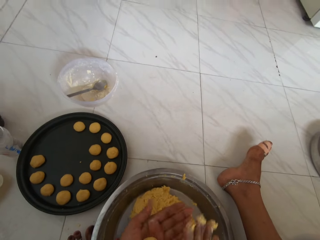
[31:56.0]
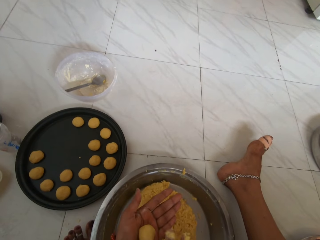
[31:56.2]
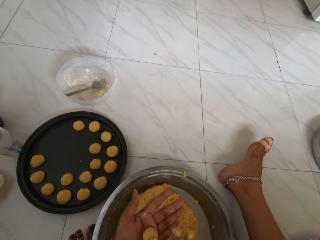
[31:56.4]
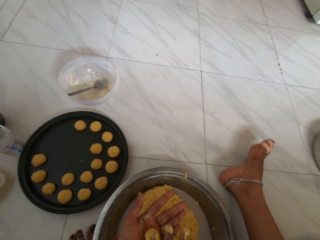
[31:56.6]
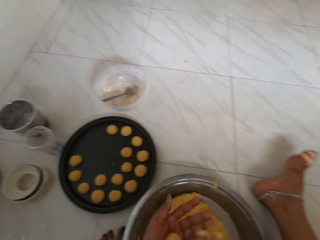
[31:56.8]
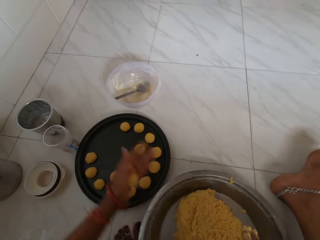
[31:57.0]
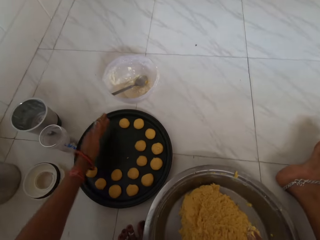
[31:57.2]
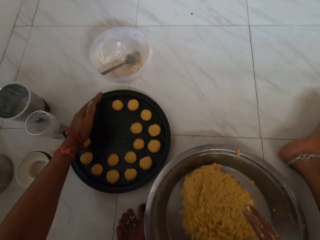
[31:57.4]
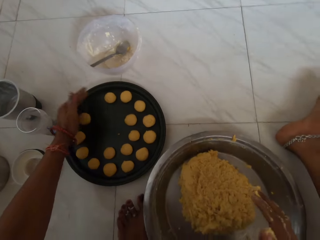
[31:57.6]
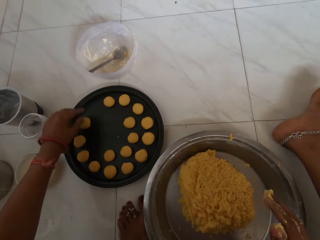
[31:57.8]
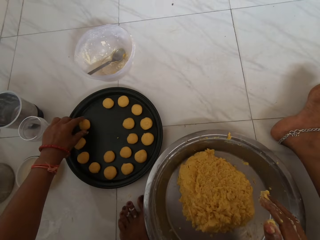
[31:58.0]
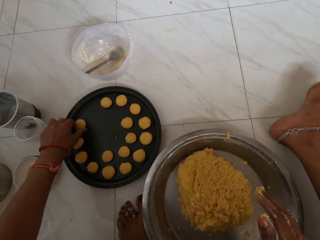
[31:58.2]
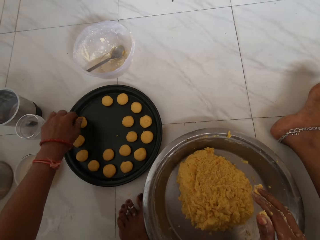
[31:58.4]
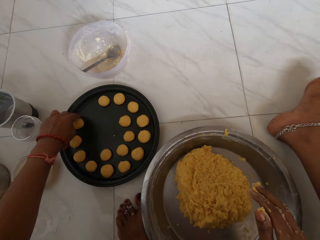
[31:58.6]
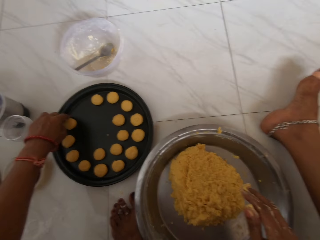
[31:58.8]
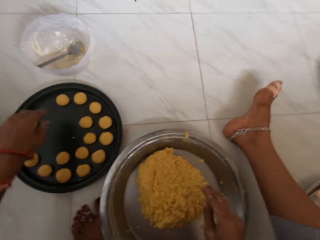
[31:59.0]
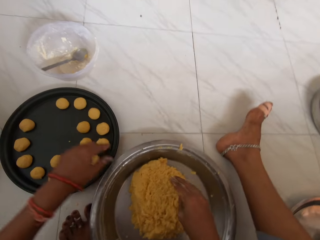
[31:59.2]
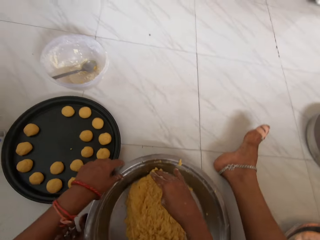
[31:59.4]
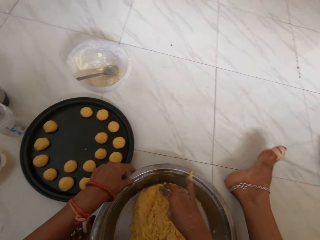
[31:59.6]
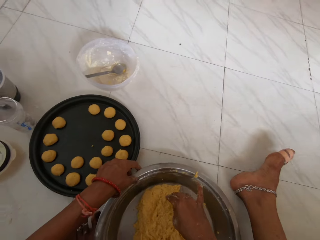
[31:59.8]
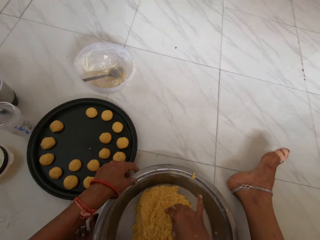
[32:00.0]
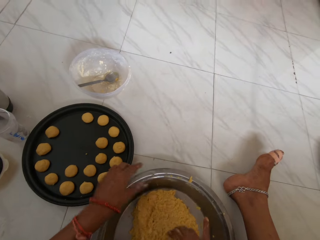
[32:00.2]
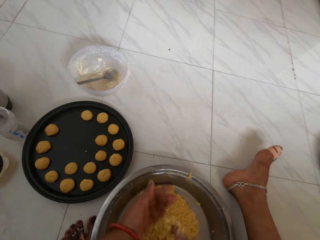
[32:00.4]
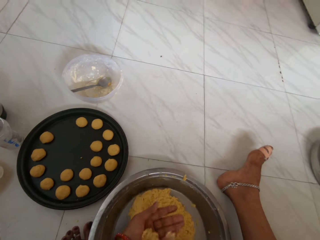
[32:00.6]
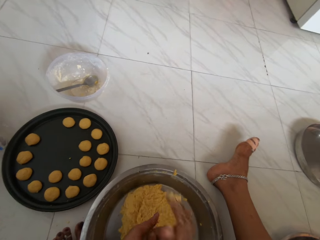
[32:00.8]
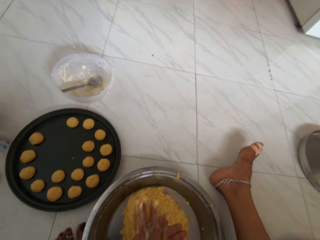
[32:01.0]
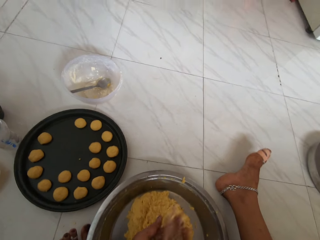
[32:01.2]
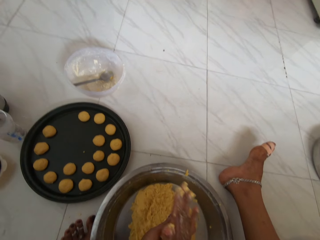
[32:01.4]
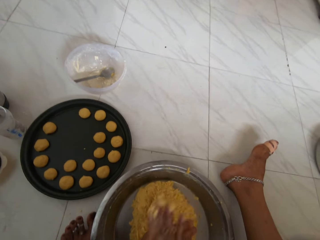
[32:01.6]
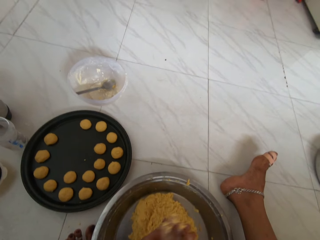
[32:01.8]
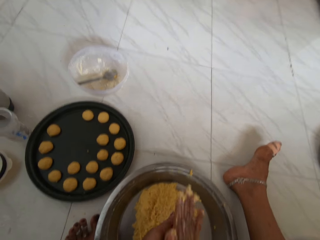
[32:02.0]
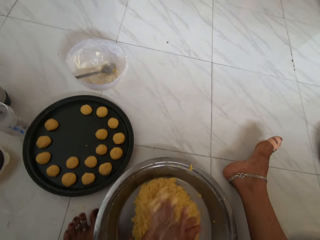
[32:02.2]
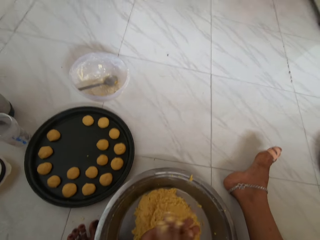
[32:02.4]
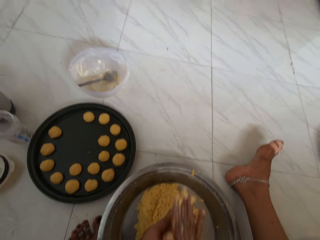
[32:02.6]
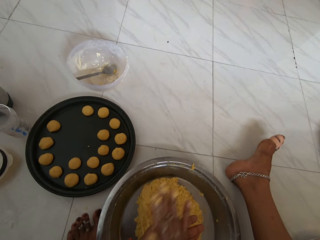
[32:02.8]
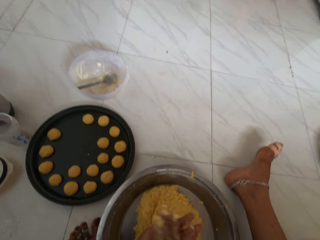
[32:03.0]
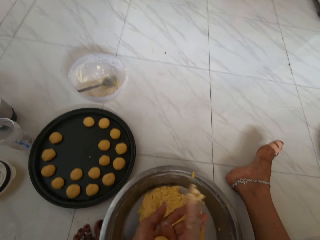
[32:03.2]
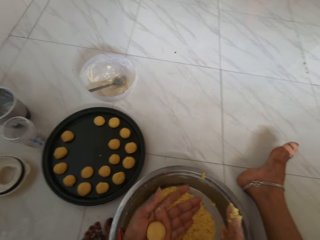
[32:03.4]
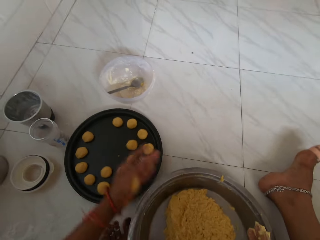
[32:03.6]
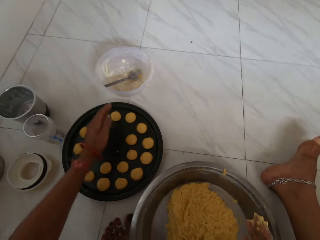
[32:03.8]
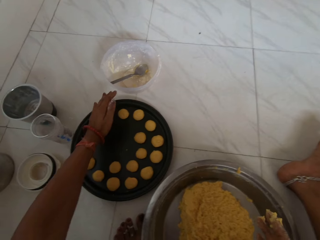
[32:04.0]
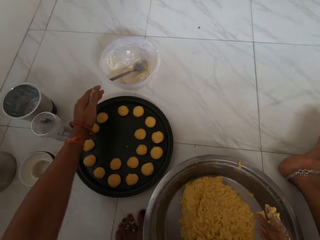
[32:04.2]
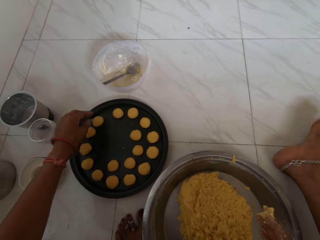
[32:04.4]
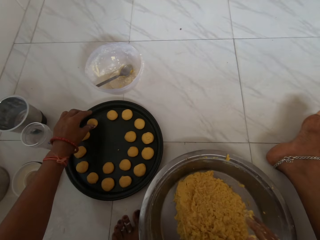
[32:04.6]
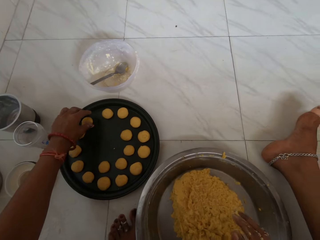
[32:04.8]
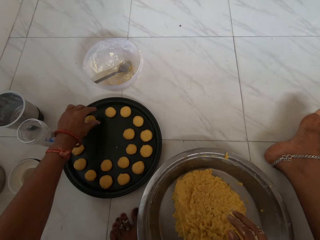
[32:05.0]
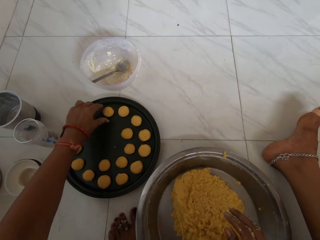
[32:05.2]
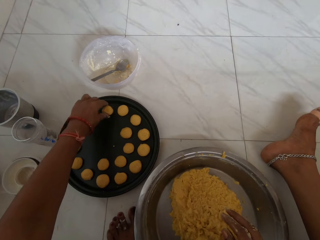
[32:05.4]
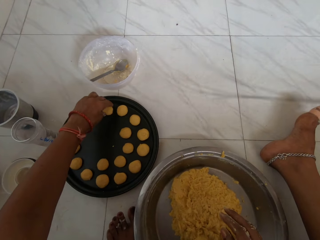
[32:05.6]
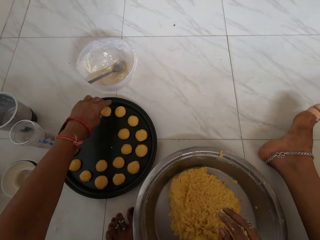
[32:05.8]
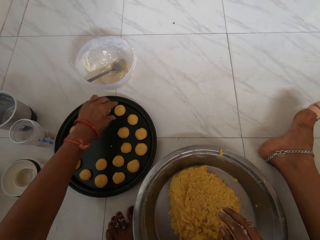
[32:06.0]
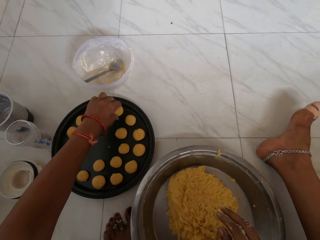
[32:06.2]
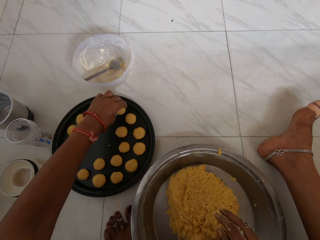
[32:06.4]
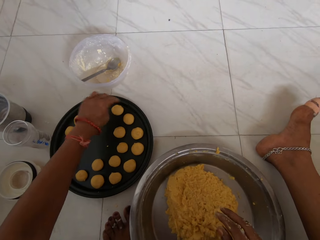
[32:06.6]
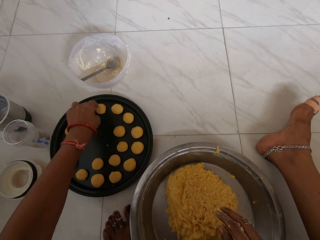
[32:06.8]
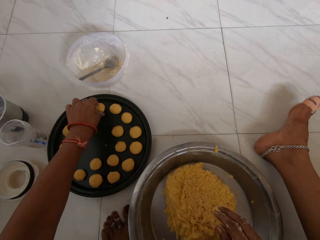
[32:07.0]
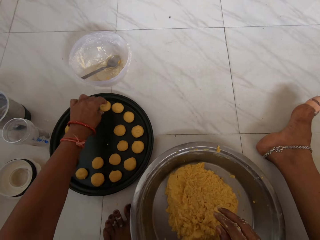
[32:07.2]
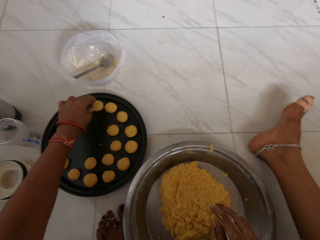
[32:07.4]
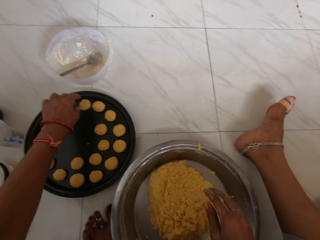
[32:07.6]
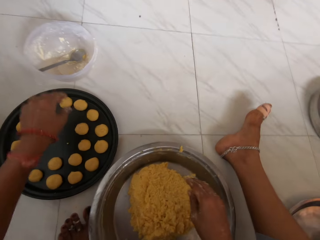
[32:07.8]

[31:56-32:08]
The camera wearer places the molded dough on the tray with her left hand. She arranges the dough in the tray. She scoops the dough from the tray with her right hand. She cuts a piece of the dough with the hand. She molds the scooped dough with her hands. She places the molded dough on the tray with her left hand. She adjusts the molded doughs on the tray with her left hand.

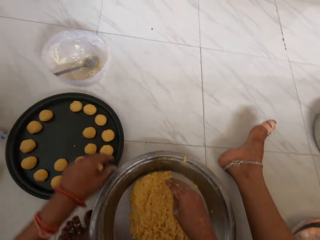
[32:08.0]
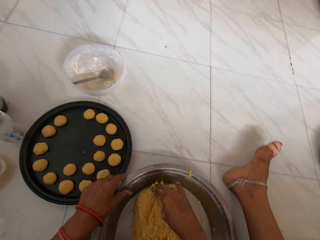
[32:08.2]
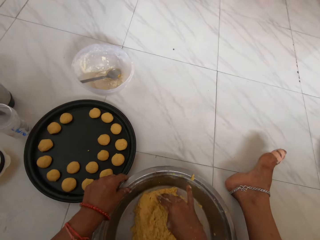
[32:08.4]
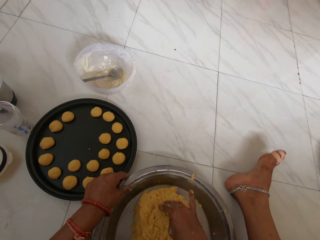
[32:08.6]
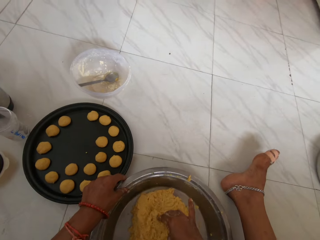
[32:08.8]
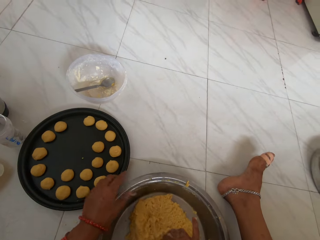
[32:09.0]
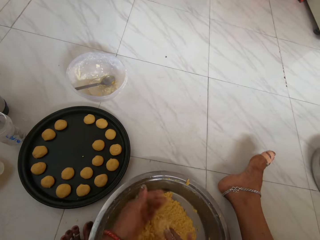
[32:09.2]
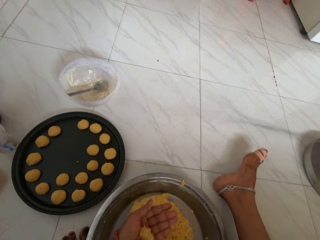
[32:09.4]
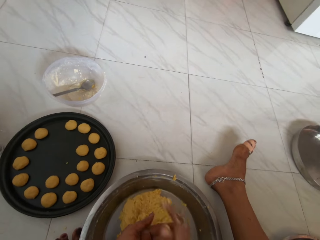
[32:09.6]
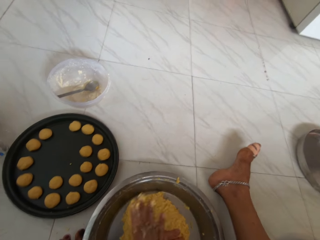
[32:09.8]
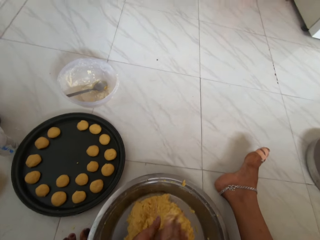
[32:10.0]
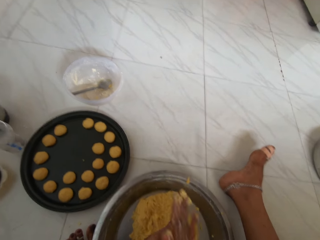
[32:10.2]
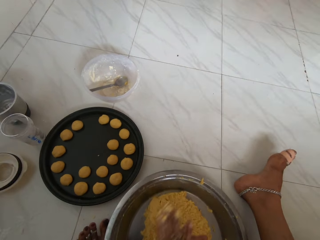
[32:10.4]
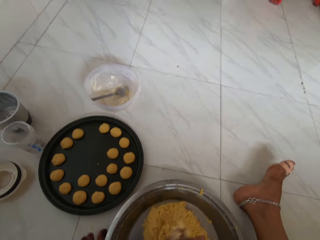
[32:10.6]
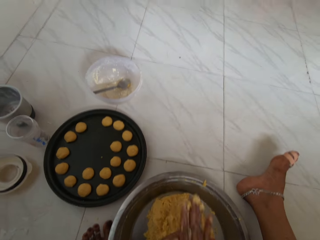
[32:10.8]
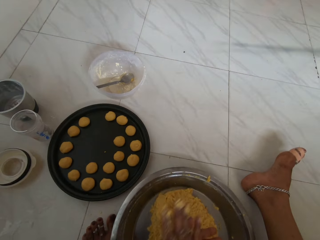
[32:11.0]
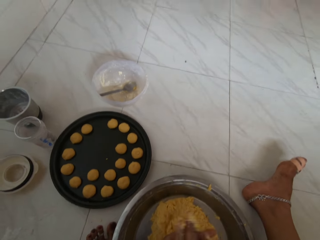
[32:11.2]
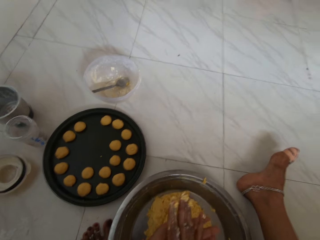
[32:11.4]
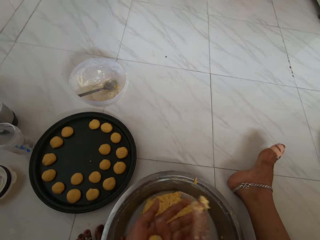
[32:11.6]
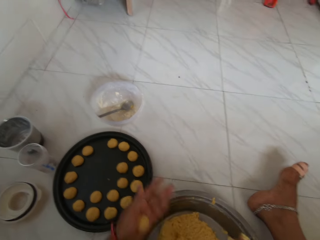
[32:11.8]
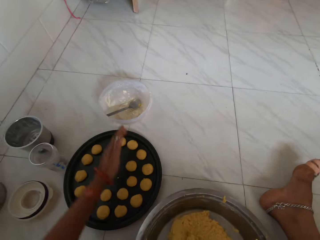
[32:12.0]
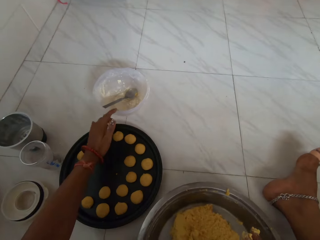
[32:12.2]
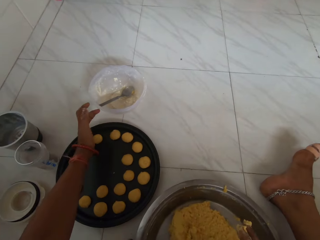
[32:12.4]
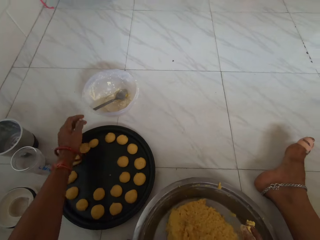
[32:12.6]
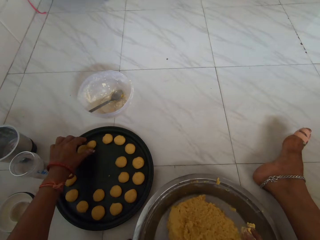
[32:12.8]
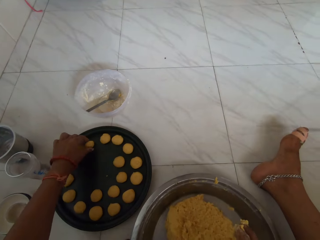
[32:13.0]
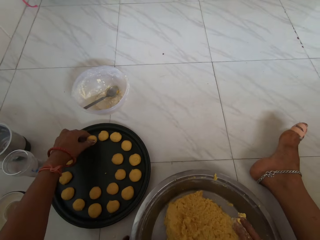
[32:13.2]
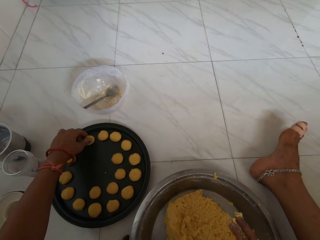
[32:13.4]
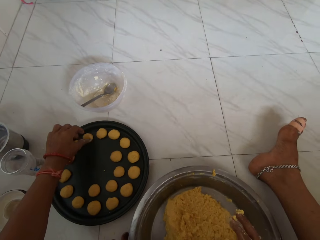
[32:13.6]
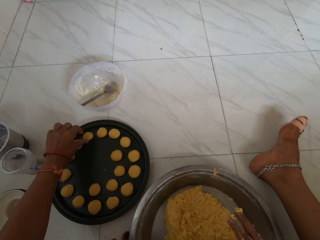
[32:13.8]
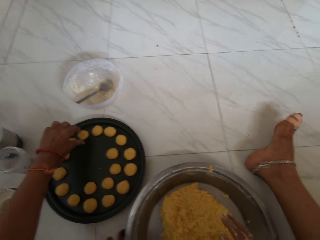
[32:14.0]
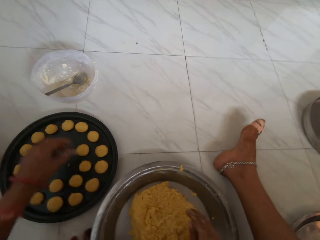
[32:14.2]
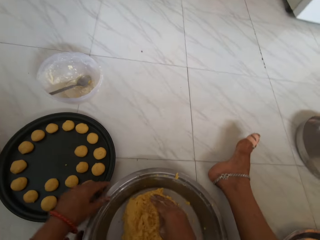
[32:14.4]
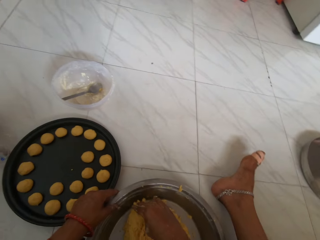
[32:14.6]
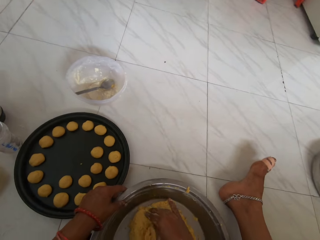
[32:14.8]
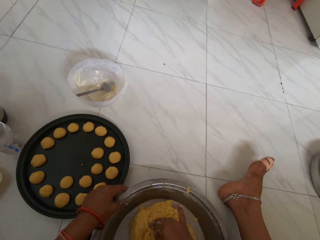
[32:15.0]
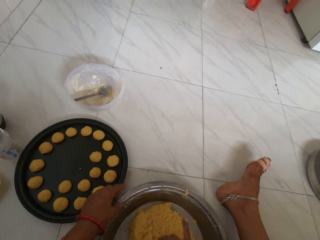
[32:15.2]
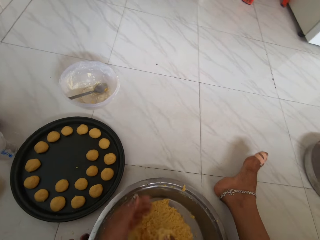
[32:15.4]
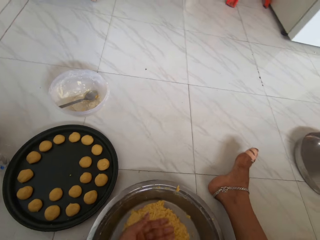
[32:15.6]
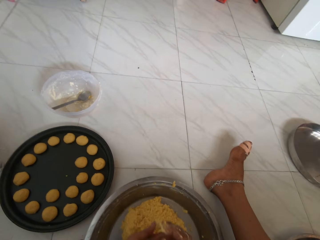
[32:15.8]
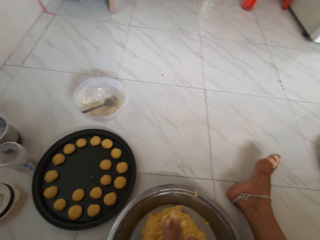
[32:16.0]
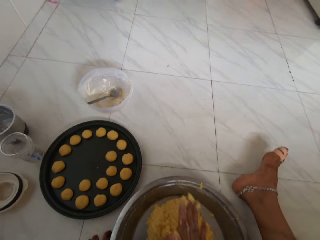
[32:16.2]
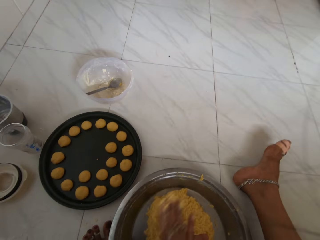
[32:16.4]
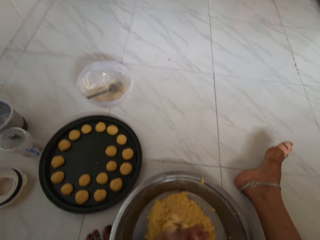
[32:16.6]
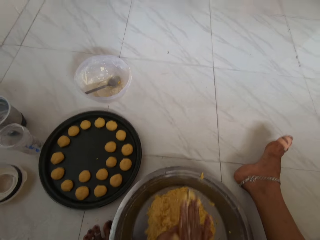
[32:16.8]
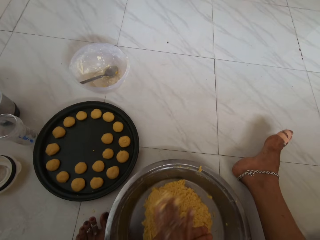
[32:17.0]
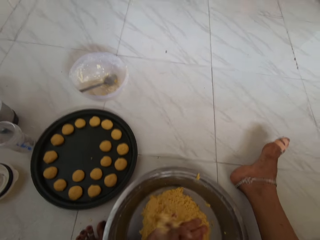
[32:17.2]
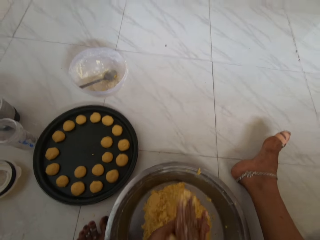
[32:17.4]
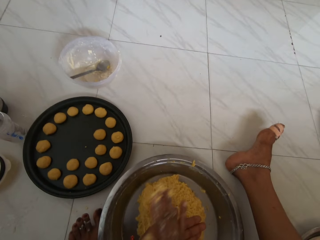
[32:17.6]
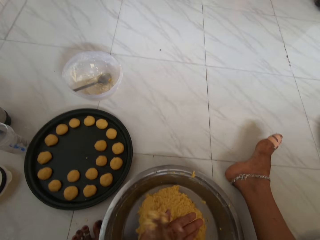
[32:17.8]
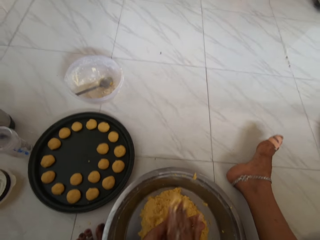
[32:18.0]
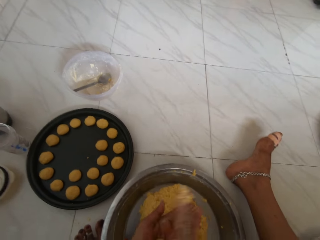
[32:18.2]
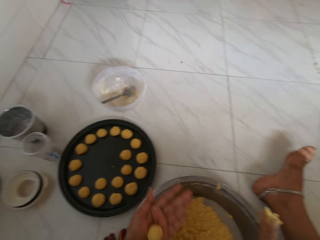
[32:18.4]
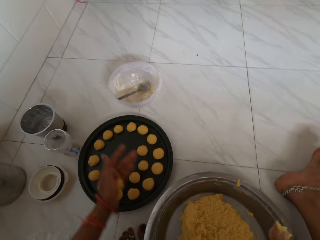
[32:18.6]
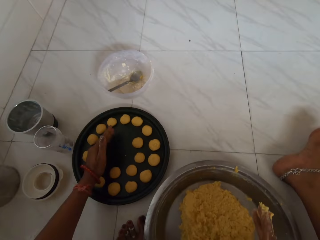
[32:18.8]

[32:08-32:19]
The camera wearer scoops dough from the tray with her right hand. She cuts a piece of the dough with the hand. She molds the scooped dough with her hands. She places the molded dough on the tray with her left hand. She adjusts the molded doughs on the tray with her left hand. She scoops the dough from the tray with her right hand. She cuts a piece of the dough with the hand. She molds the scooped dough with her hands.
